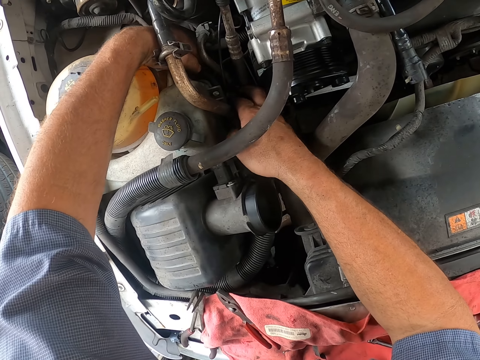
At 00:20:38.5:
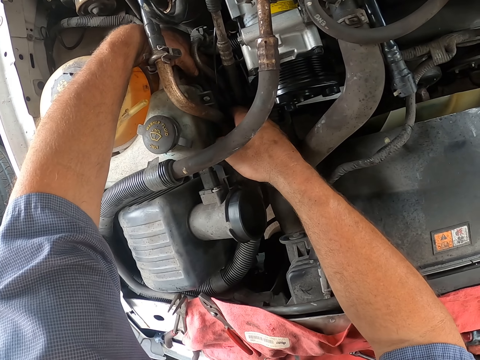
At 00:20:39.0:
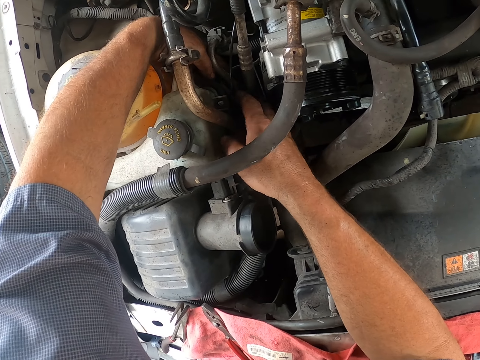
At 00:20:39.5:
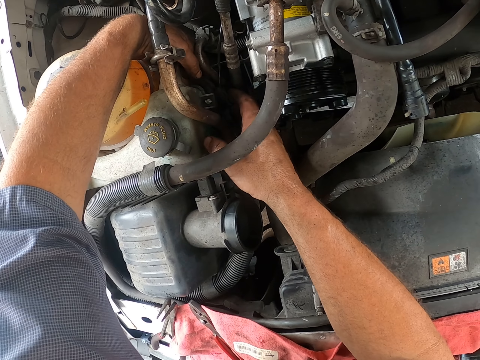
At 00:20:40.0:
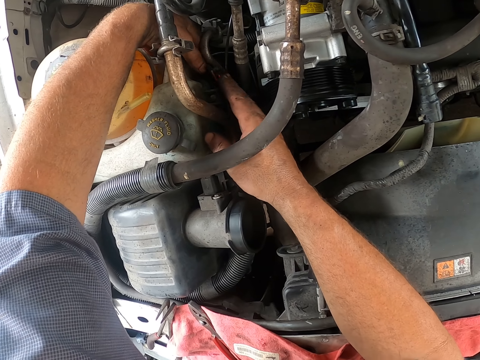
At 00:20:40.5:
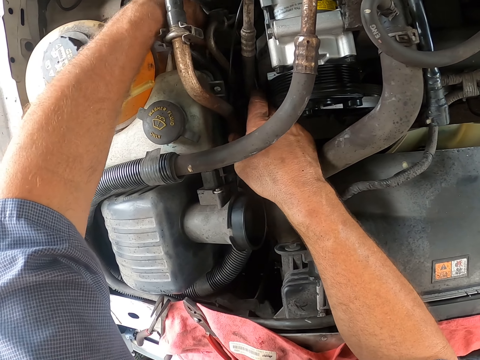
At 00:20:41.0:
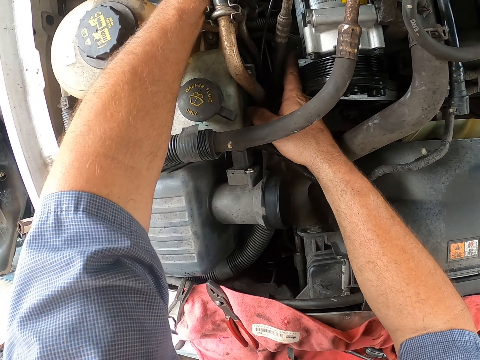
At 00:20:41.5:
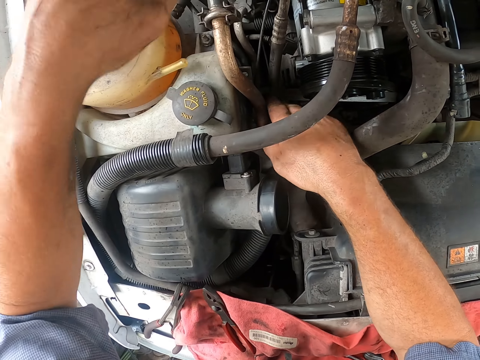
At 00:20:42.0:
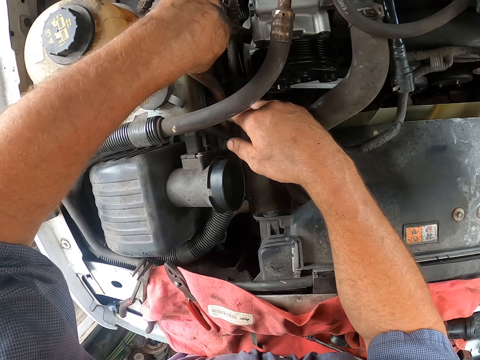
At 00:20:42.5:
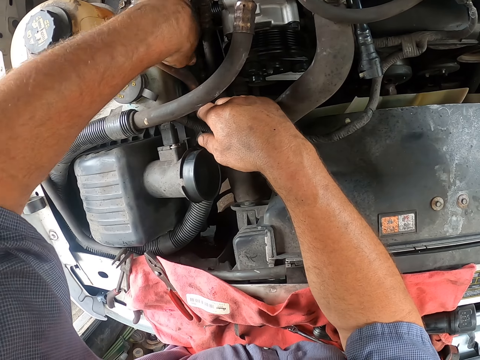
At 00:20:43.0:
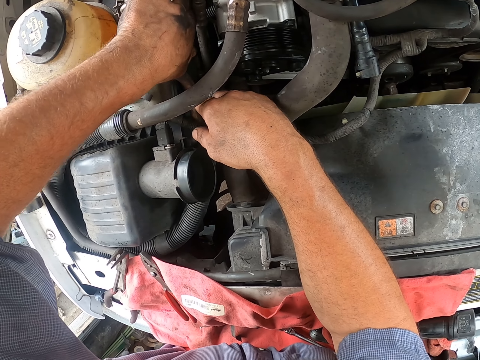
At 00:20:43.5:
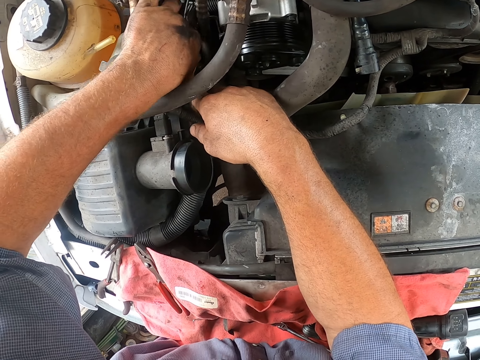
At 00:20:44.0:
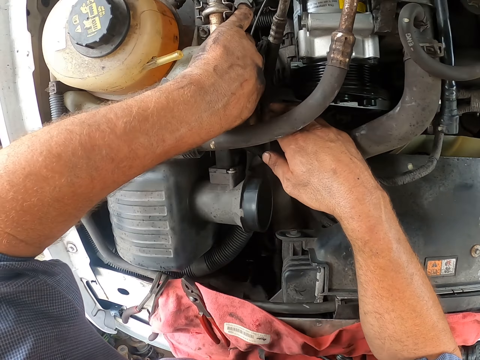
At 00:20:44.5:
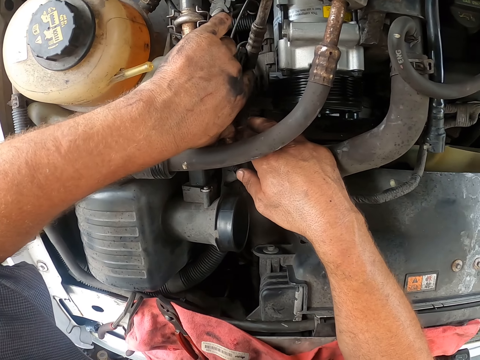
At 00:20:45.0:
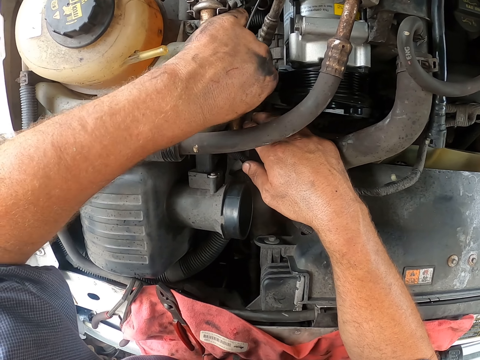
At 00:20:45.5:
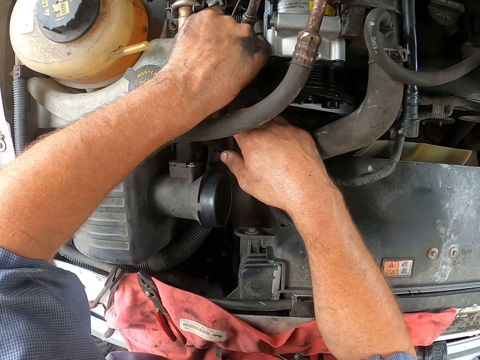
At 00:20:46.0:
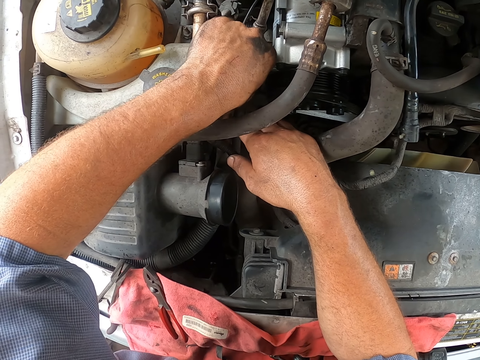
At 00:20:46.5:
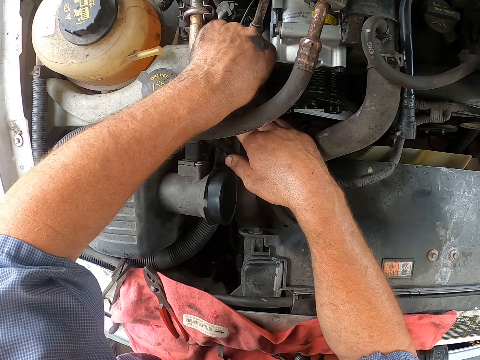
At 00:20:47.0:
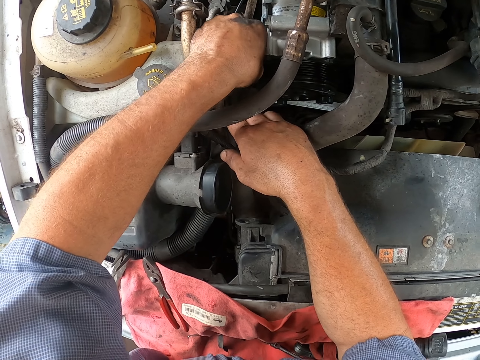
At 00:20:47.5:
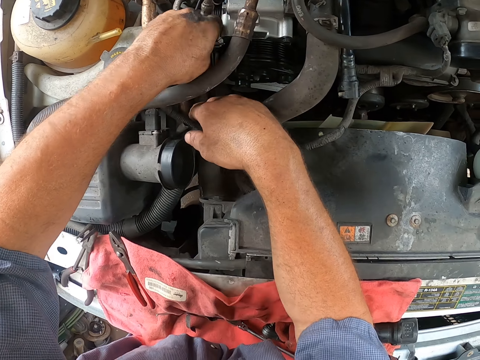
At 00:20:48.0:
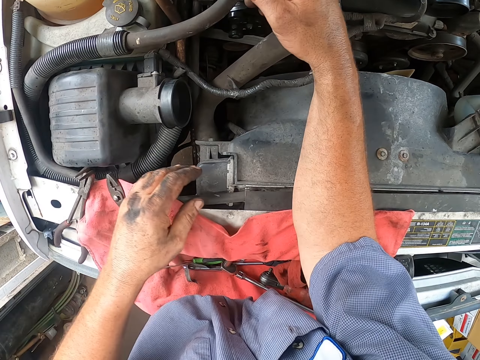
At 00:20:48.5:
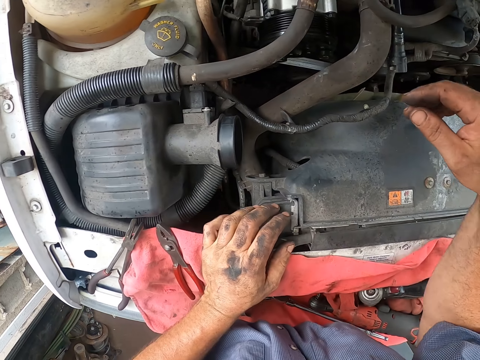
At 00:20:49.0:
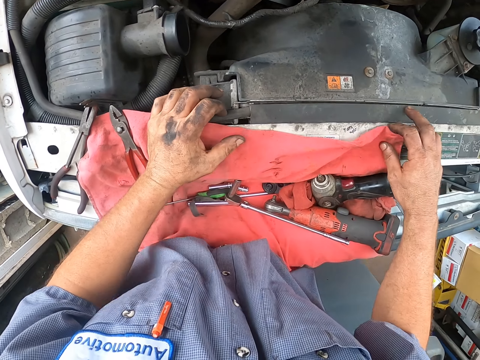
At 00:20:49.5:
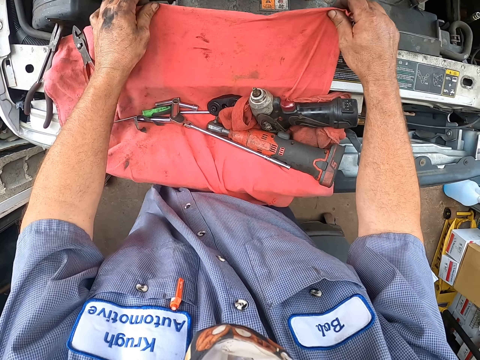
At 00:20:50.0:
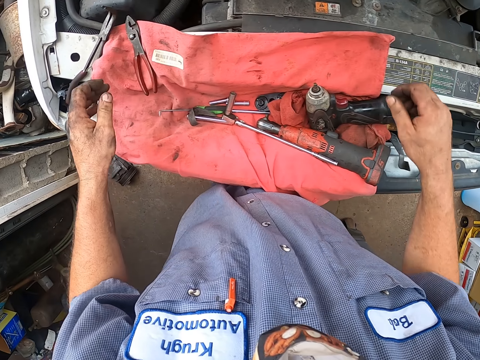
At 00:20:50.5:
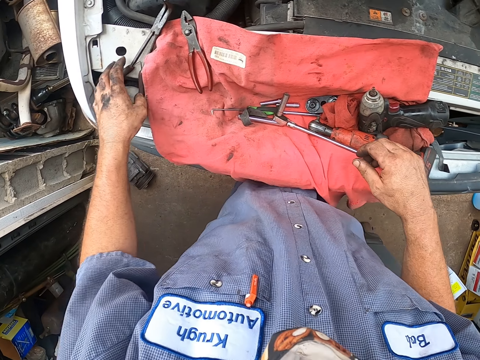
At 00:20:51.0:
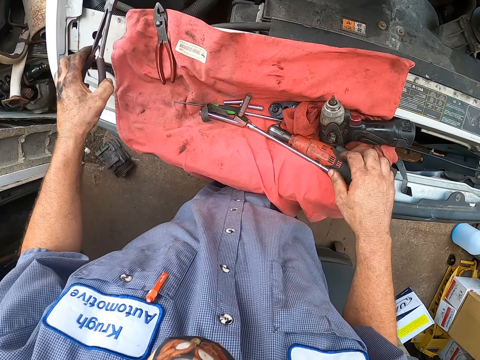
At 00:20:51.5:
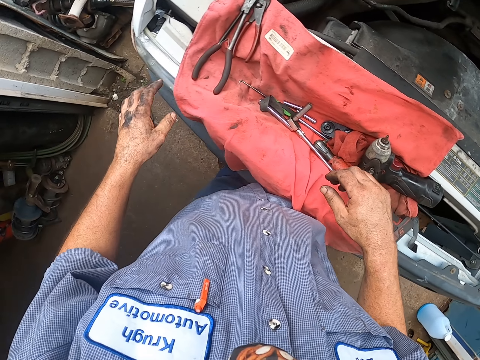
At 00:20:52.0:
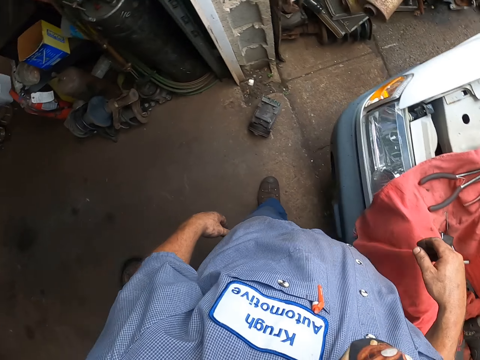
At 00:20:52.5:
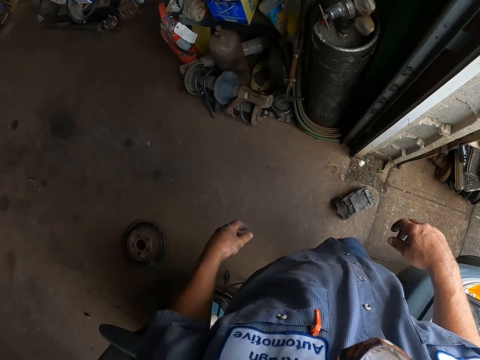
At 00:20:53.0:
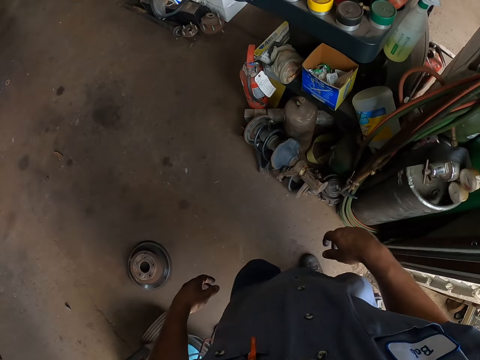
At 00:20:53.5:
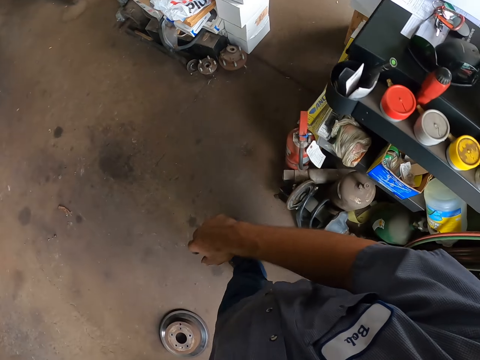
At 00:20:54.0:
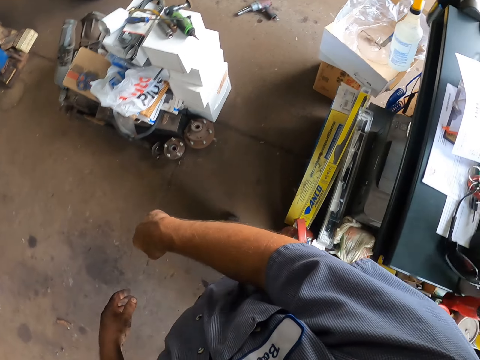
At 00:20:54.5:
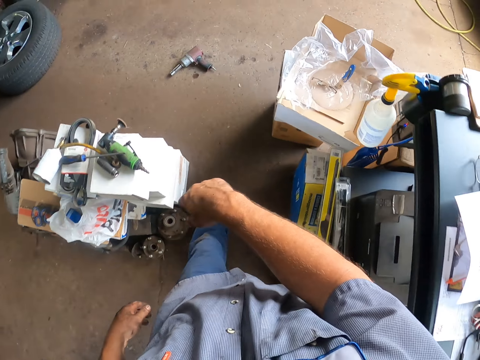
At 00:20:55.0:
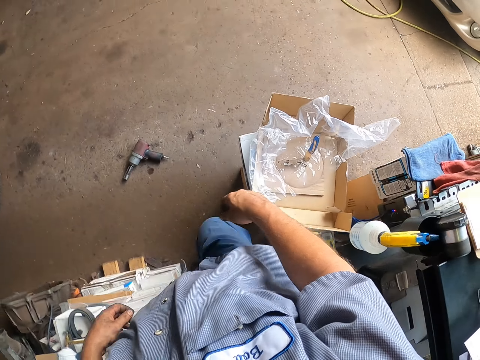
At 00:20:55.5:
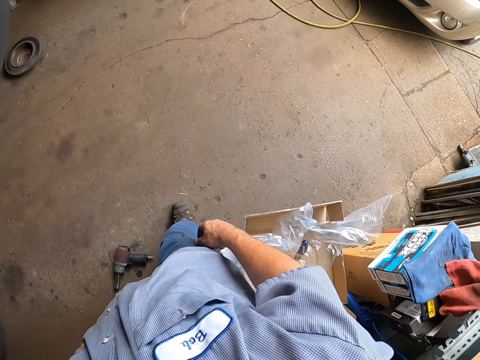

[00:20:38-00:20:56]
The camera wearer withdraws both hands from the car. They stretch the cloth on the car. They move both hands. They pick the pliers from the car. They place the pliers on top of the cloth. They turn around the car. They walk towards the car.

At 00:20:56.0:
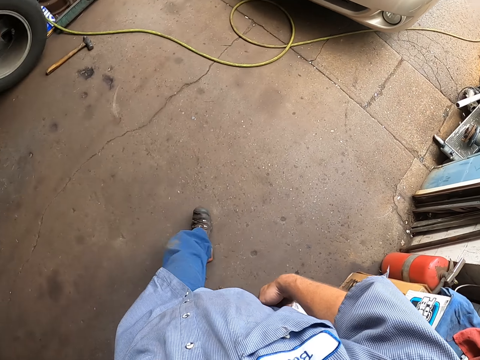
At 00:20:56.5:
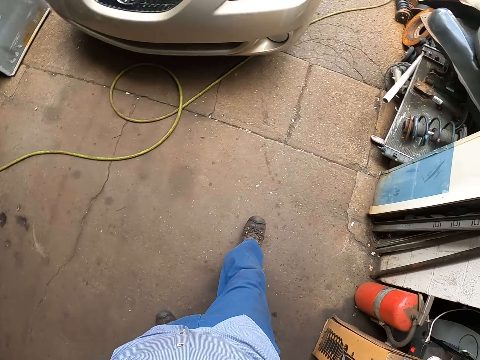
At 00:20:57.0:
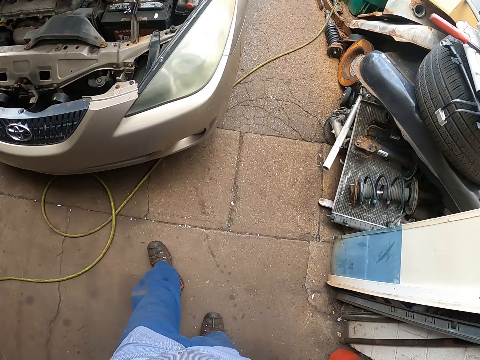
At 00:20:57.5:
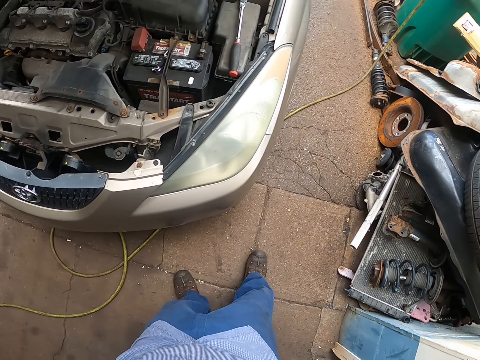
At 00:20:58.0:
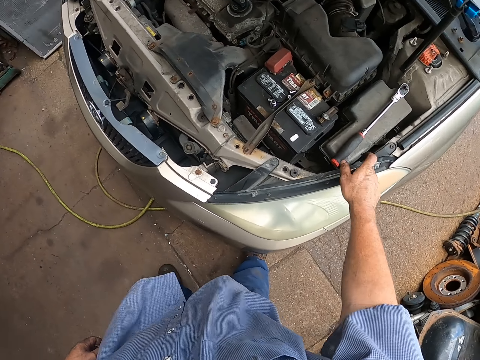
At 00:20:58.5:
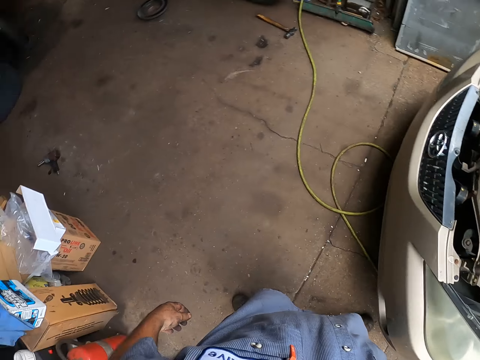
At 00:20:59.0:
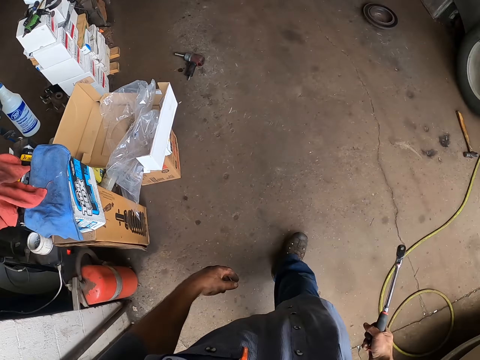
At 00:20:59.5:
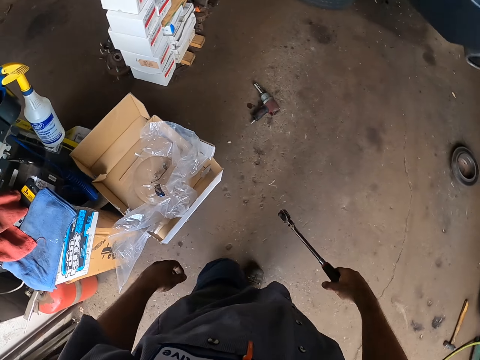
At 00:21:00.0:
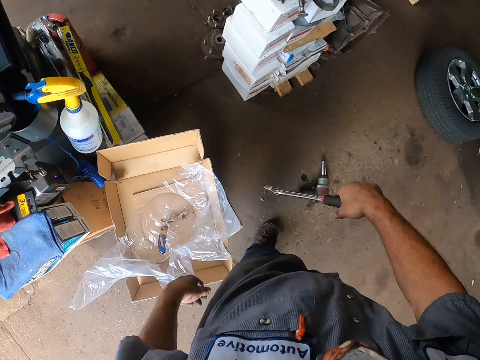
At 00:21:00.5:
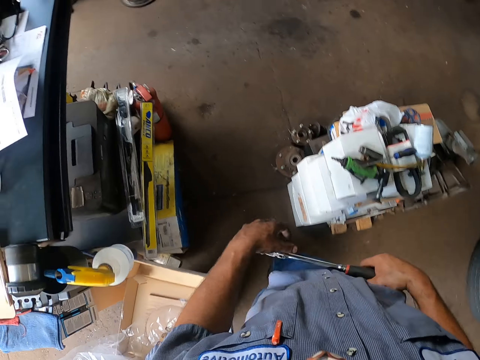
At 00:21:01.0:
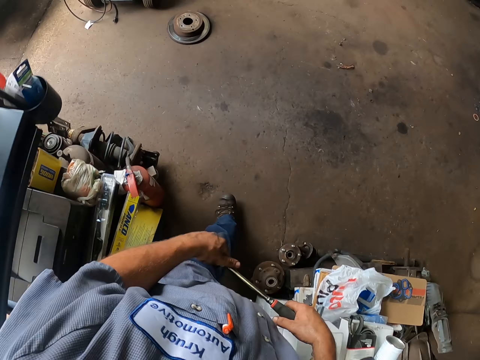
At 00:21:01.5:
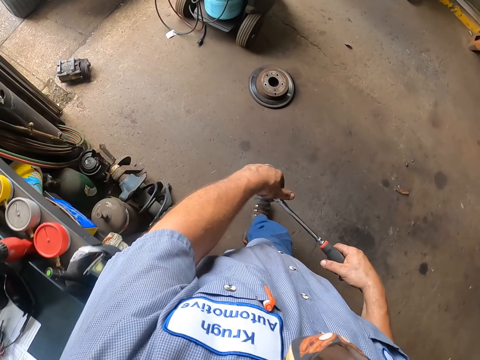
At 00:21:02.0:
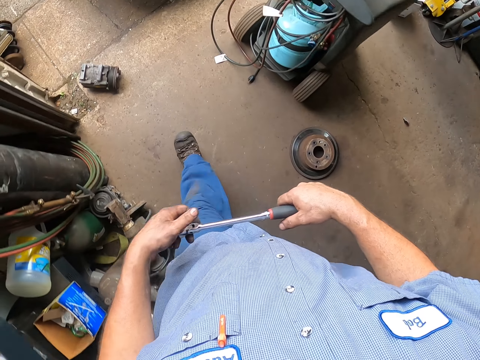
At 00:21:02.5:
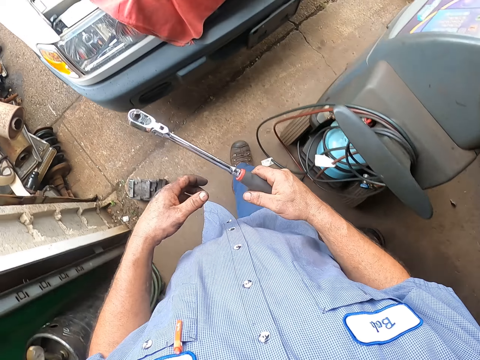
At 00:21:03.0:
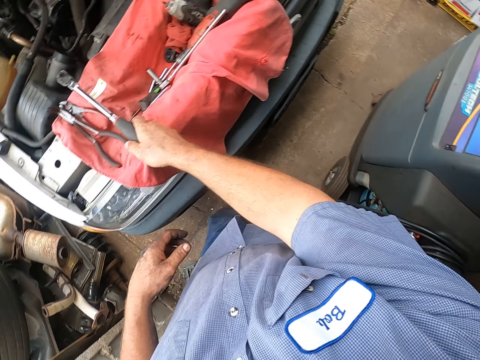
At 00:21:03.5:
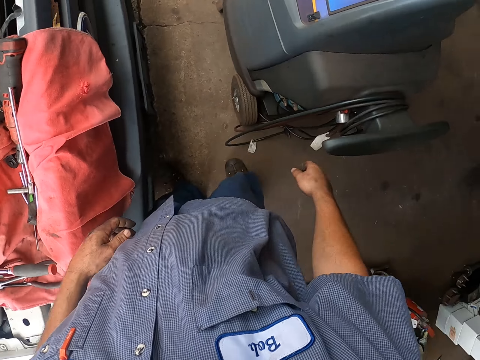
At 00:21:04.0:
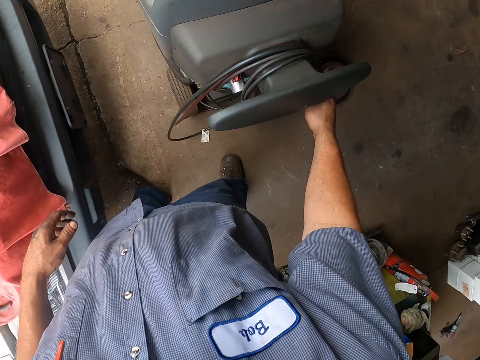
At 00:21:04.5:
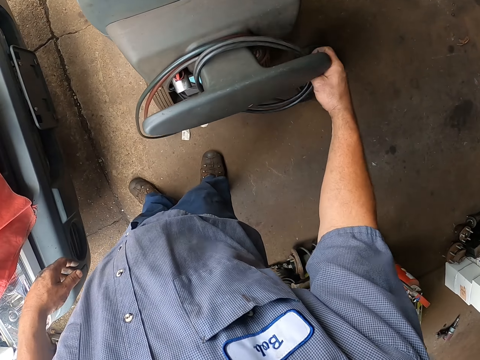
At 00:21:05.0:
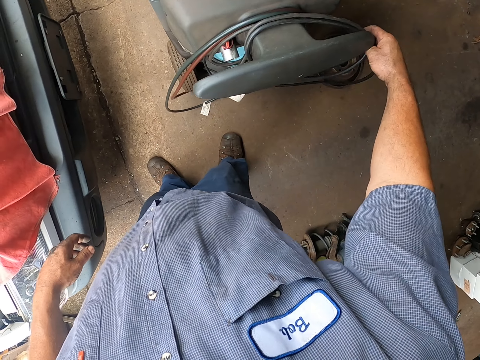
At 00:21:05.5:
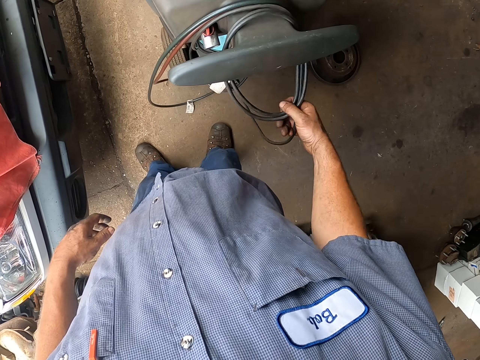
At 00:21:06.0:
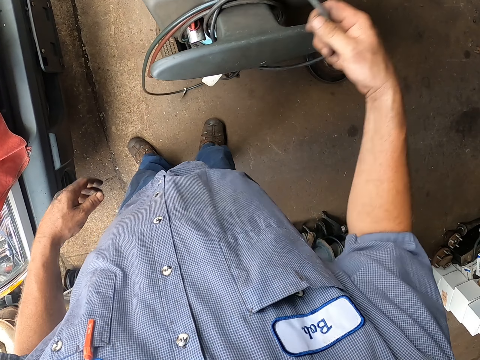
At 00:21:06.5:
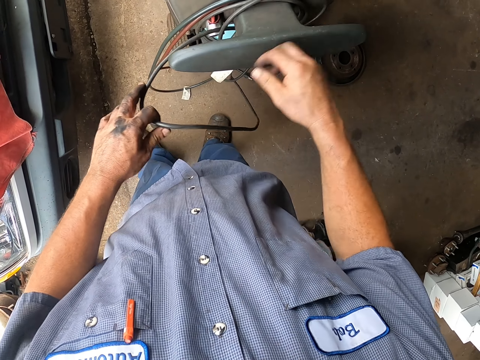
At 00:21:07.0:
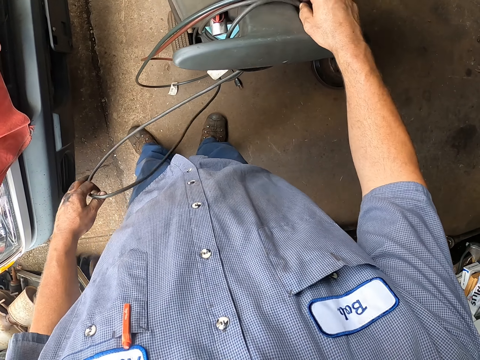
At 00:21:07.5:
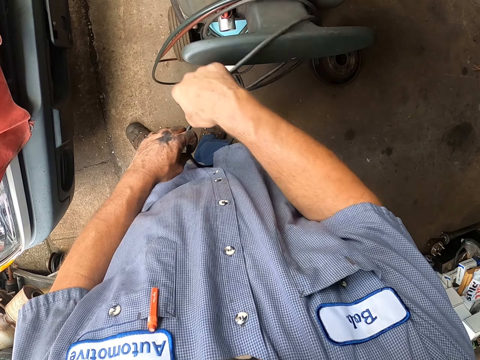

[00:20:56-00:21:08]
The camera wearer picks up a tool or wrench from the car bonnet. They walk towards the car. They place the wrench on top of the car. They unroll the cable of the gas machine. They pull the cable.
